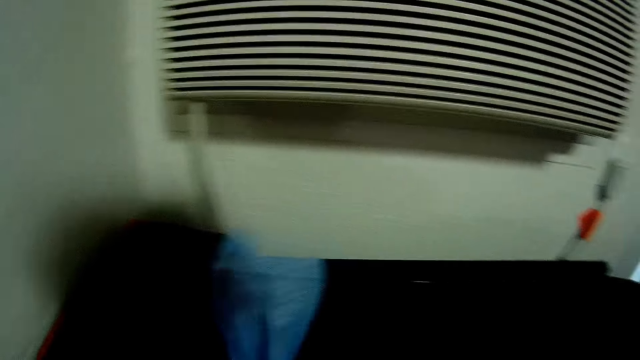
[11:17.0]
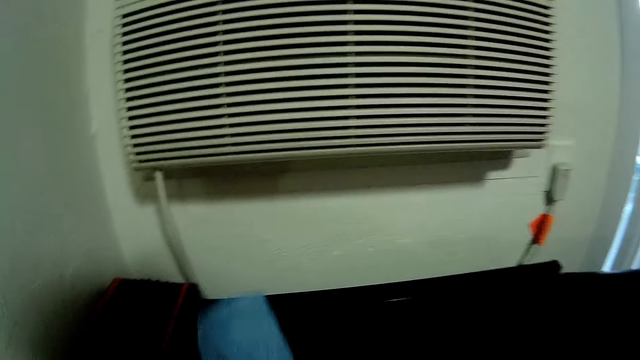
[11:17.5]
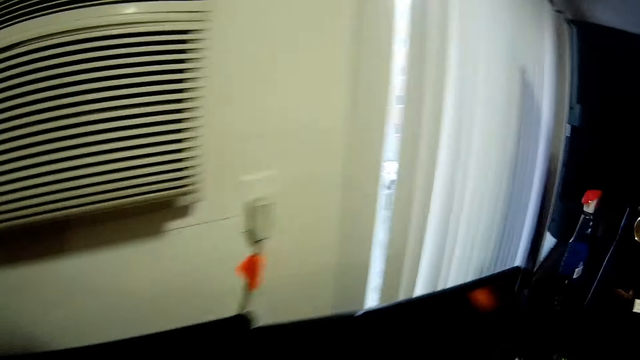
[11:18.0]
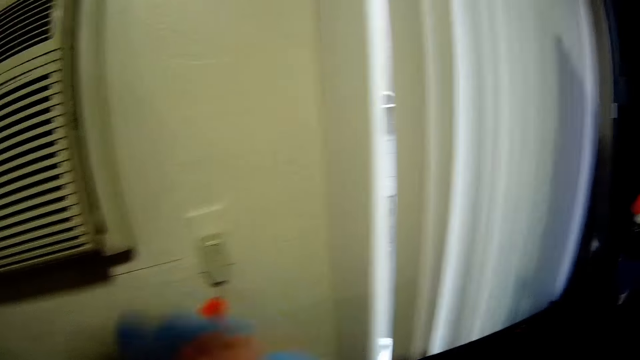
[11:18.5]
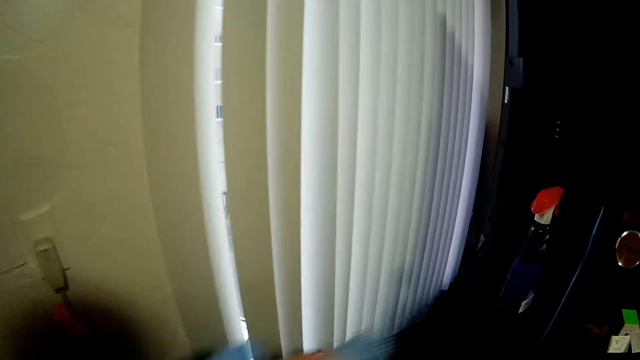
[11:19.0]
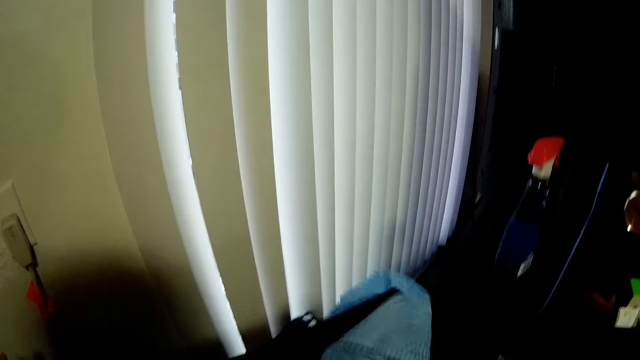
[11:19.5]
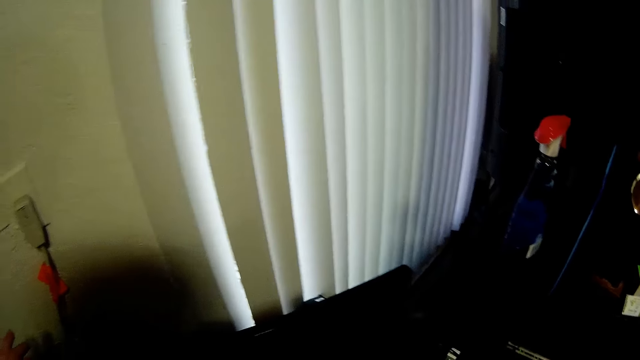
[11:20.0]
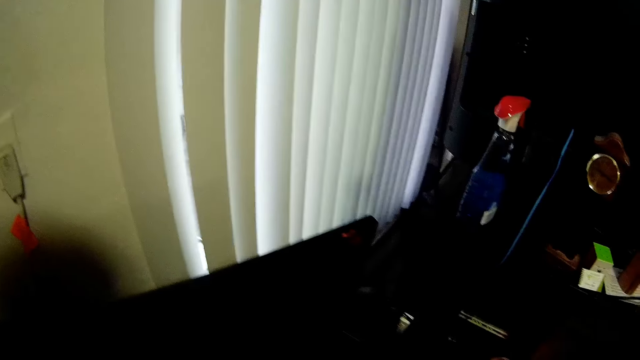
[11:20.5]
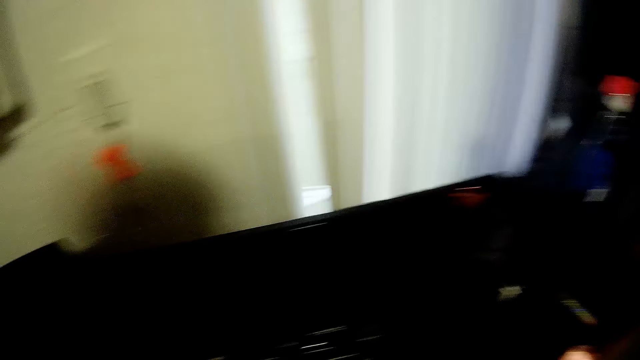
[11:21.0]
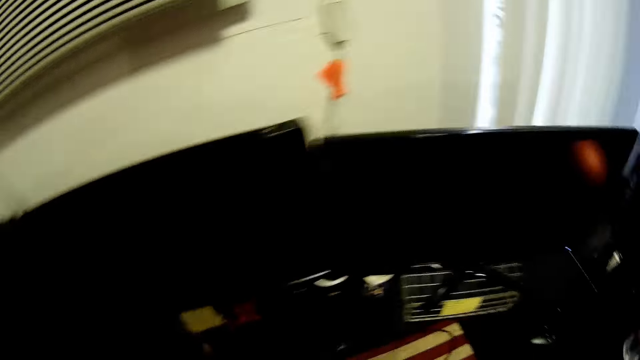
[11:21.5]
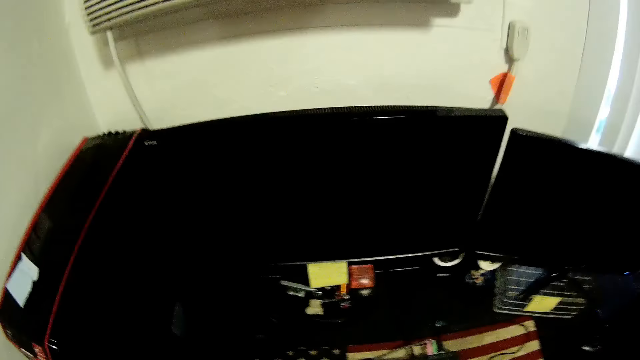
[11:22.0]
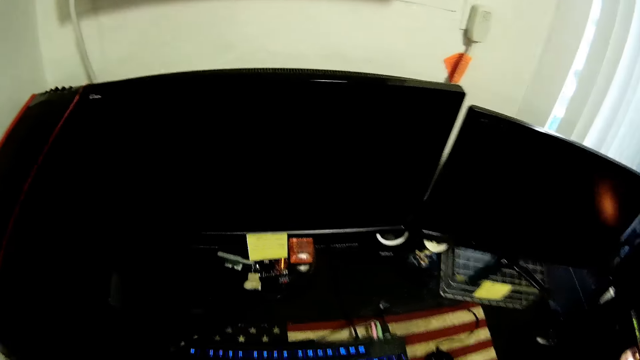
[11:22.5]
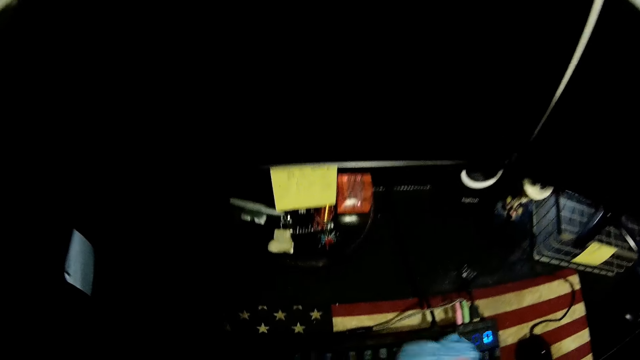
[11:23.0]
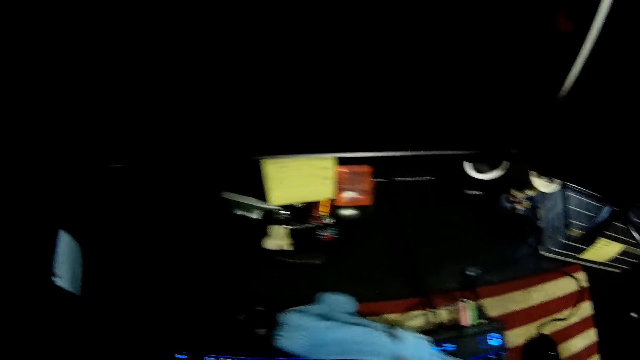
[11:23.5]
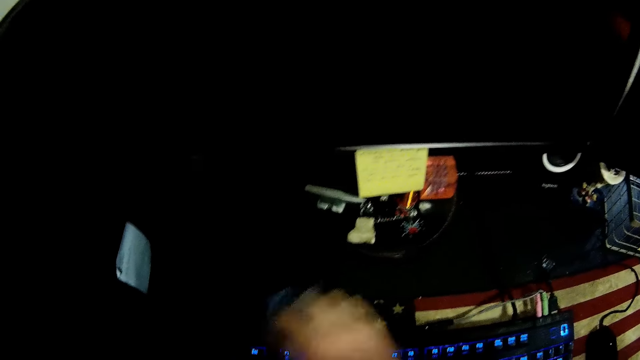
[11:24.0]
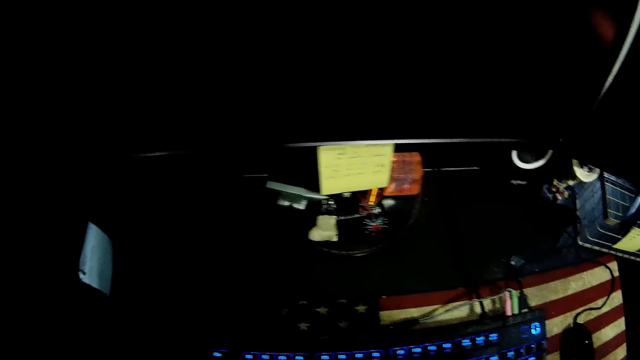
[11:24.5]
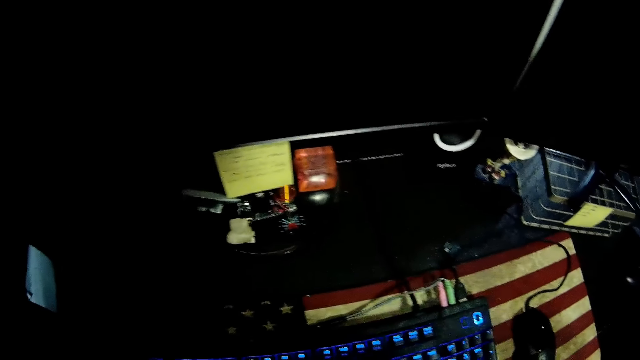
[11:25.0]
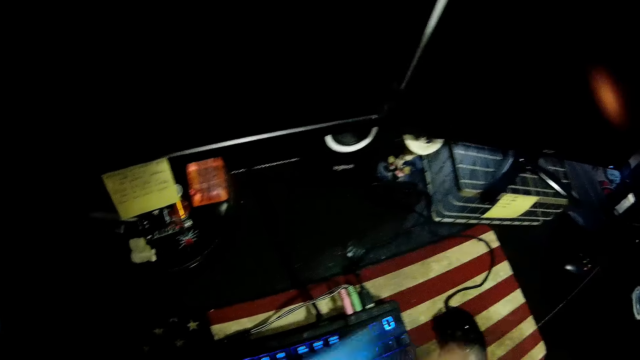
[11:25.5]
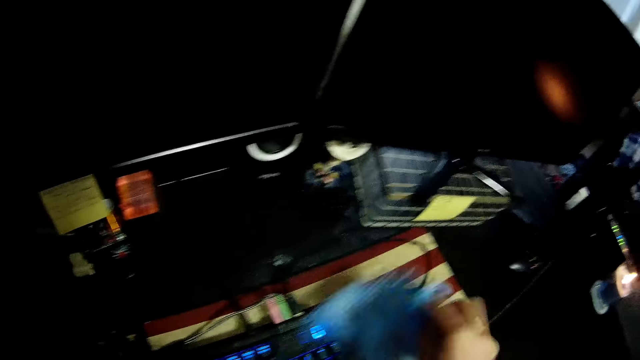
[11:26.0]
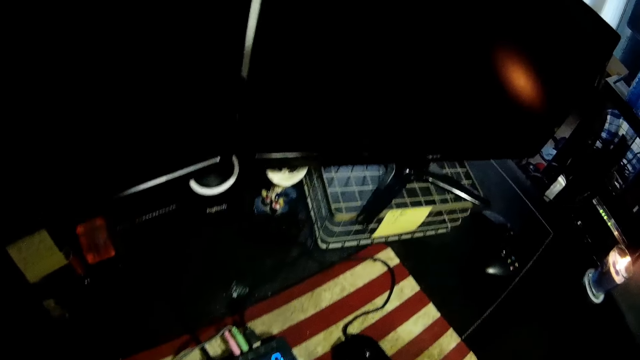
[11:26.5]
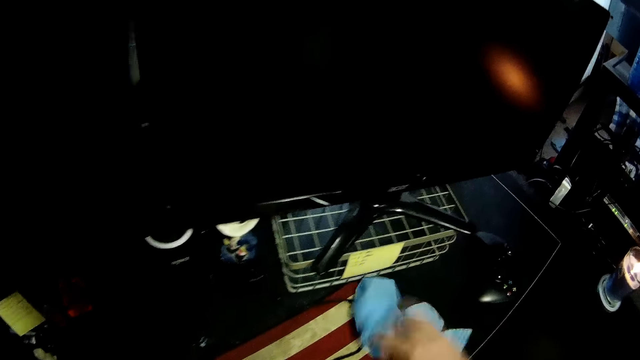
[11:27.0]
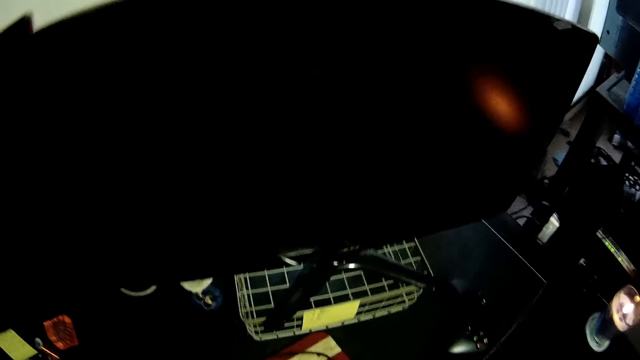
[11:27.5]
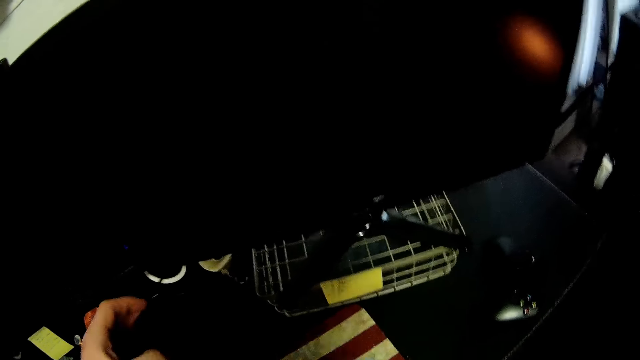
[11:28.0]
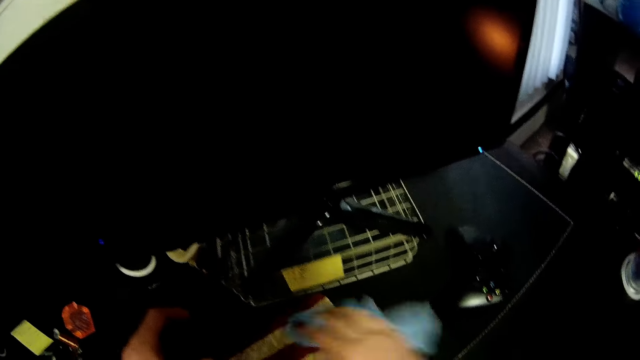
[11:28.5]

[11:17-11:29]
The camera wearer cleans the keyboard with the napkin. They wipe the table.

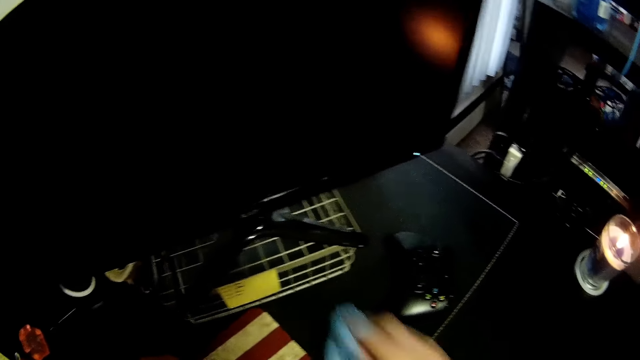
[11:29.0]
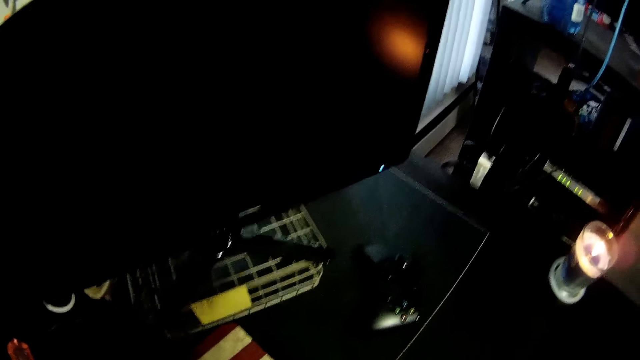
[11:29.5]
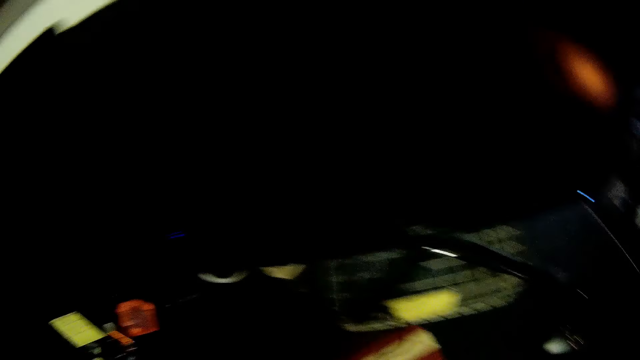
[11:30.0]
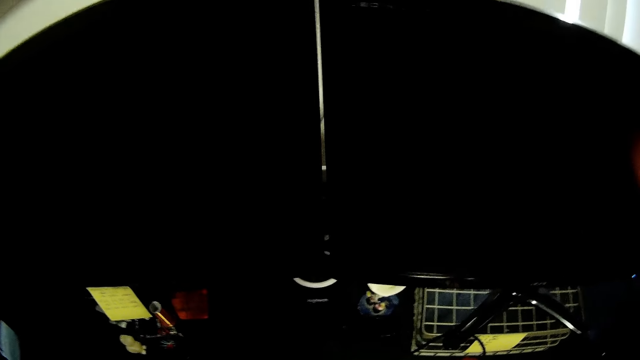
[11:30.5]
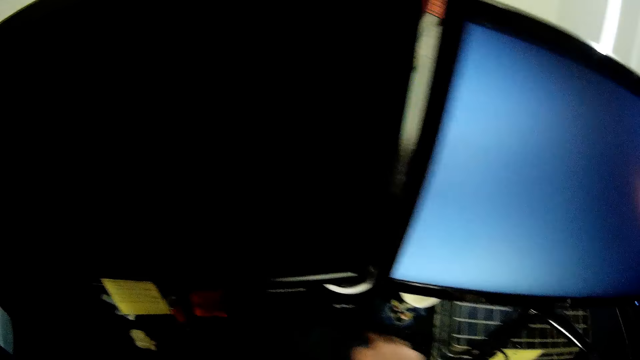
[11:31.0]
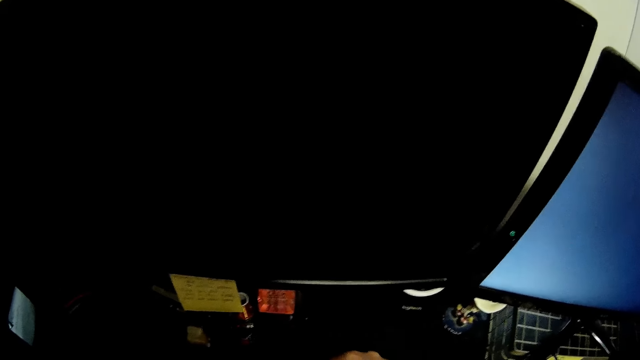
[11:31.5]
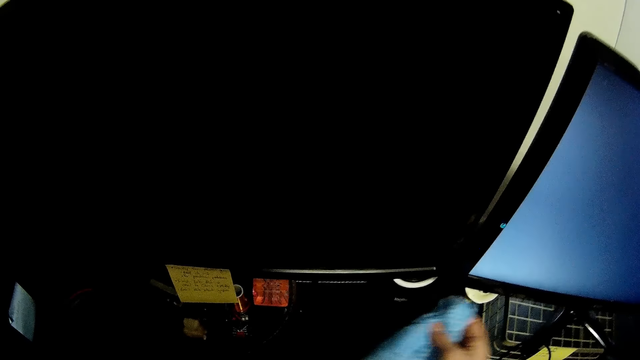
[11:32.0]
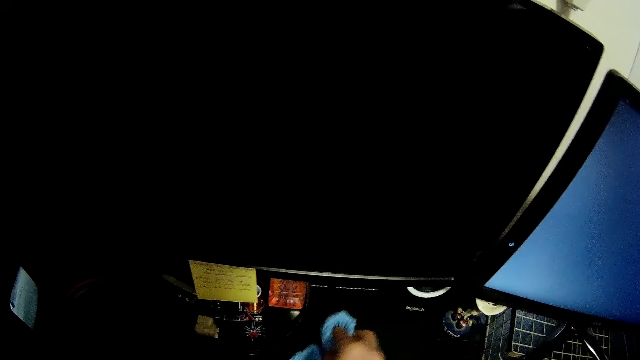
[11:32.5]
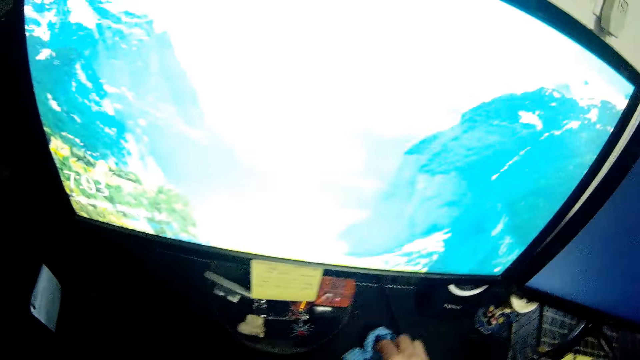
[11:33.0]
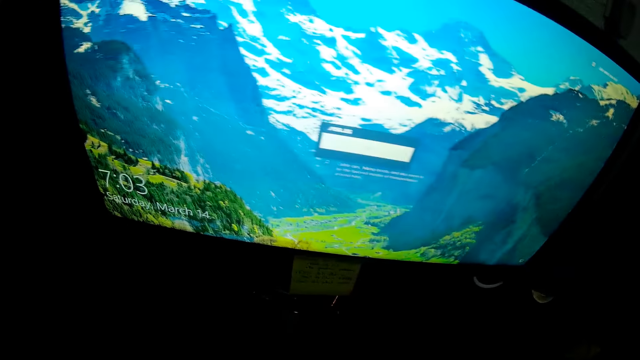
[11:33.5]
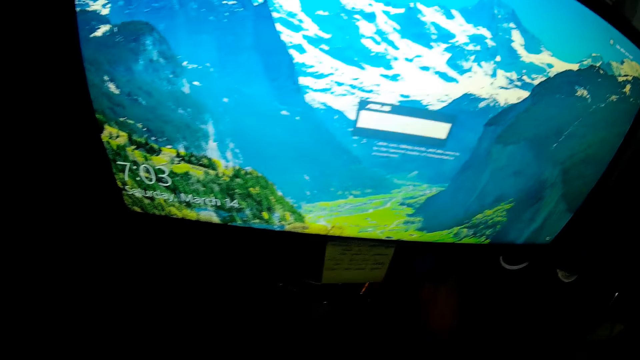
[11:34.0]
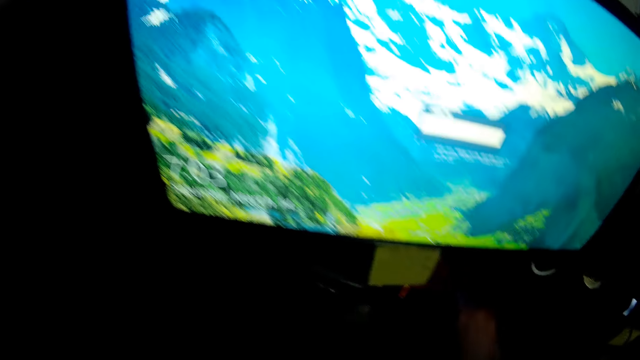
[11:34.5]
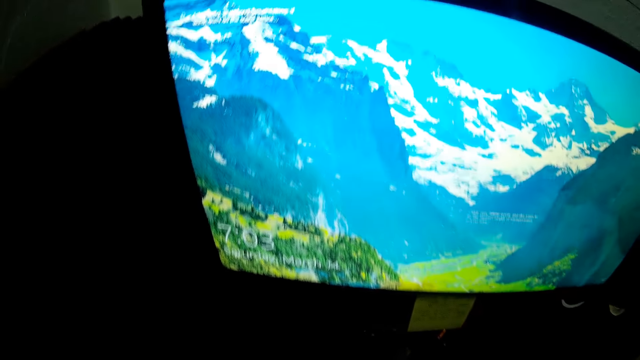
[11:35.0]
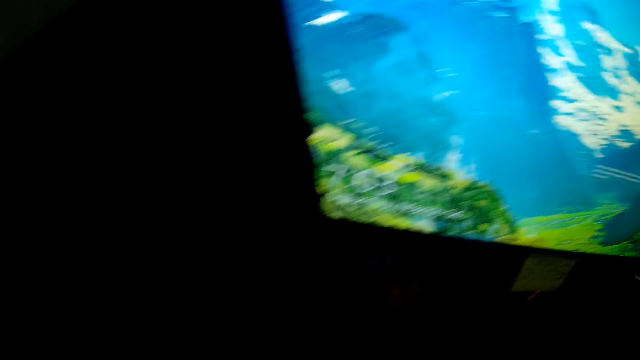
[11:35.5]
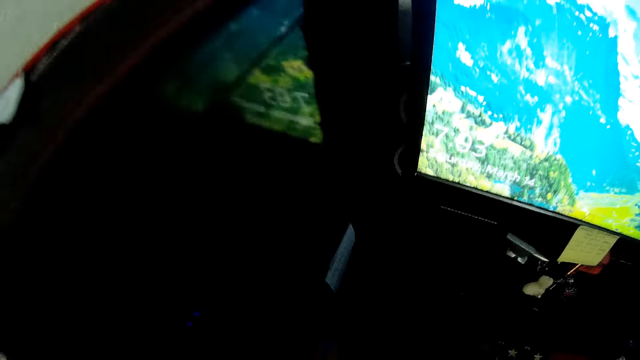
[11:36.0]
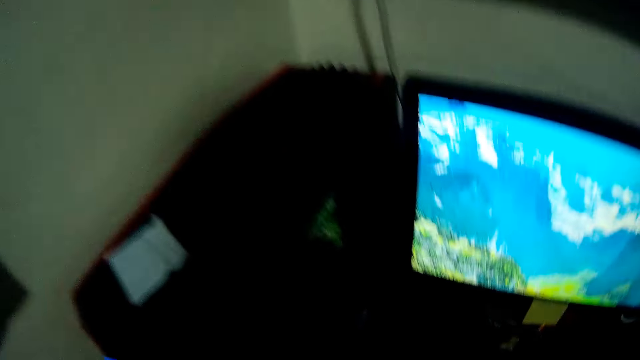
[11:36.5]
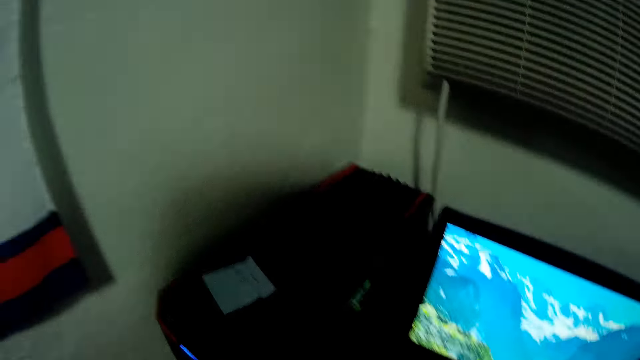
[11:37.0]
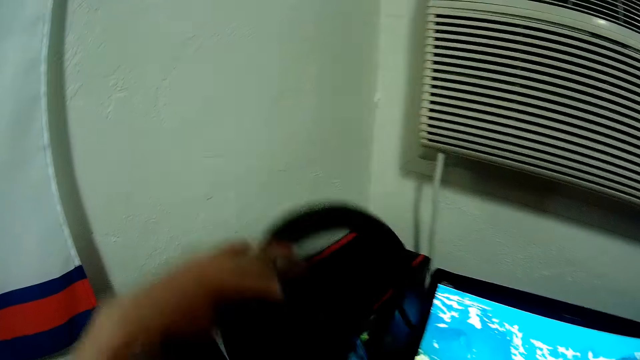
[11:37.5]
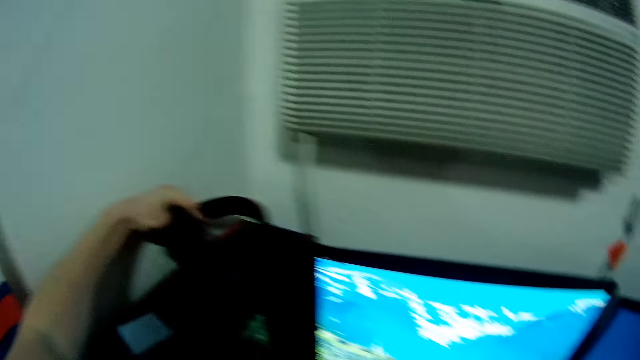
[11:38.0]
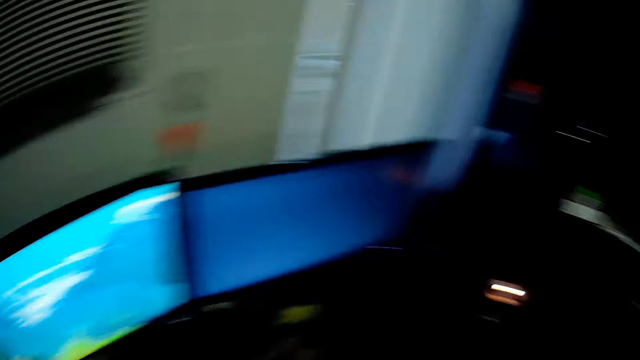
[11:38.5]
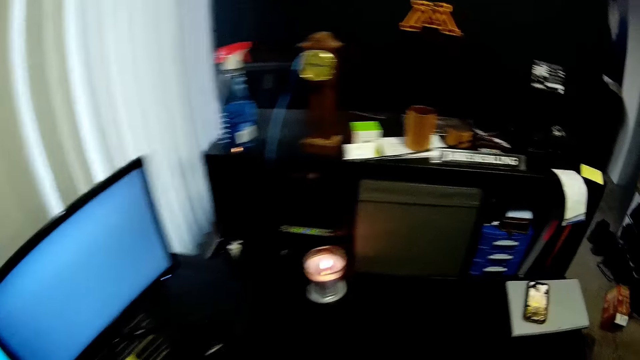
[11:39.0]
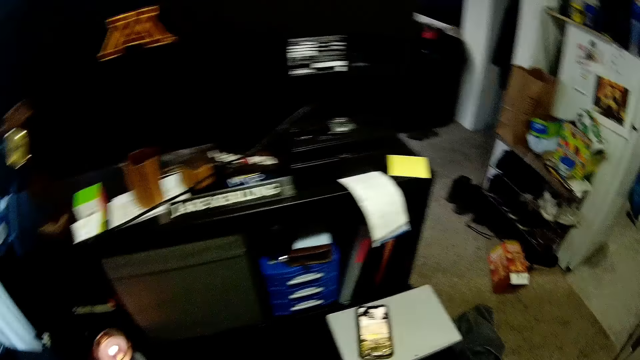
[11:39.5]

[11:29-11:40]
The camera wearer drops a headset on the CPU.
